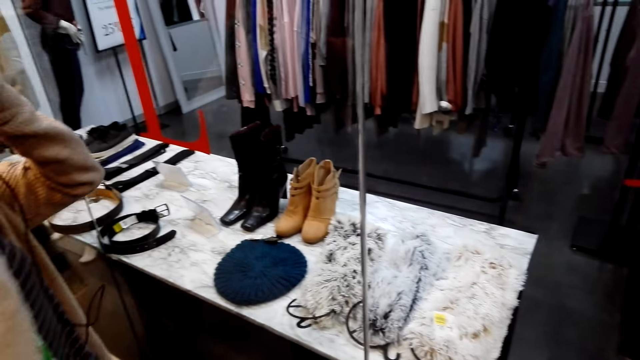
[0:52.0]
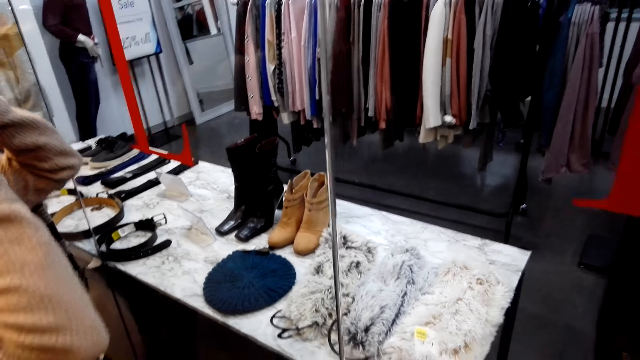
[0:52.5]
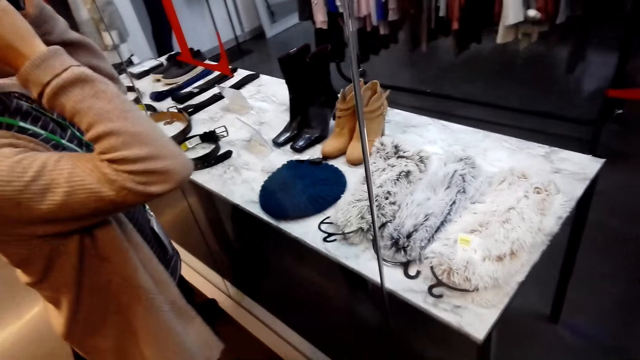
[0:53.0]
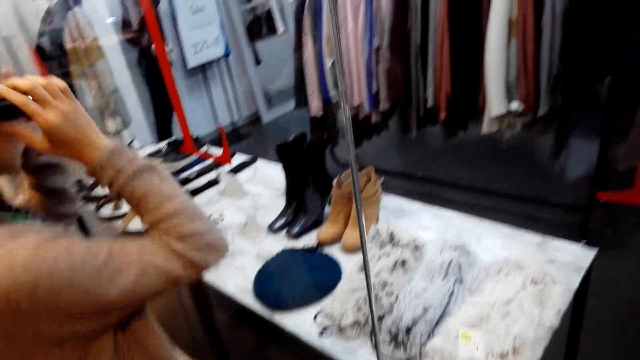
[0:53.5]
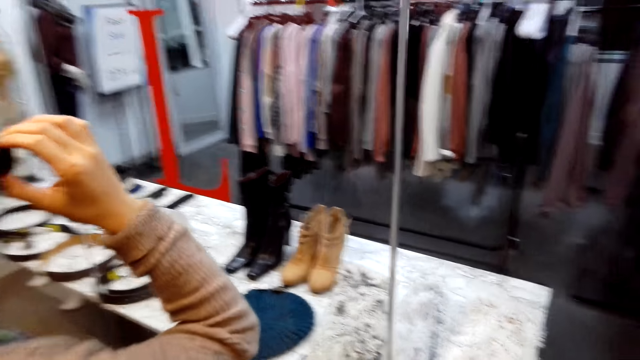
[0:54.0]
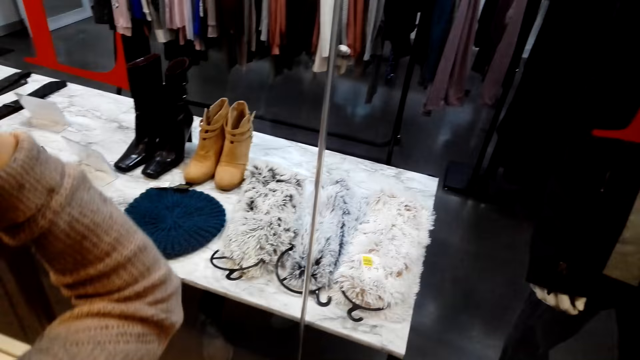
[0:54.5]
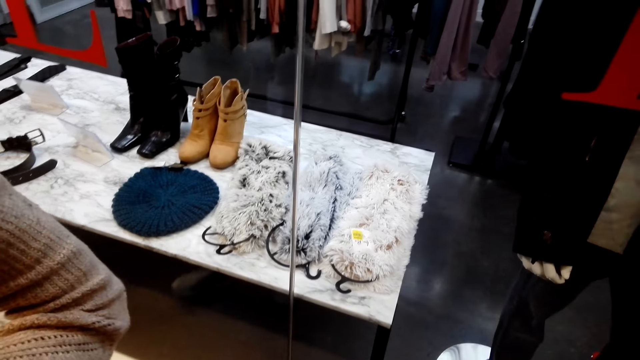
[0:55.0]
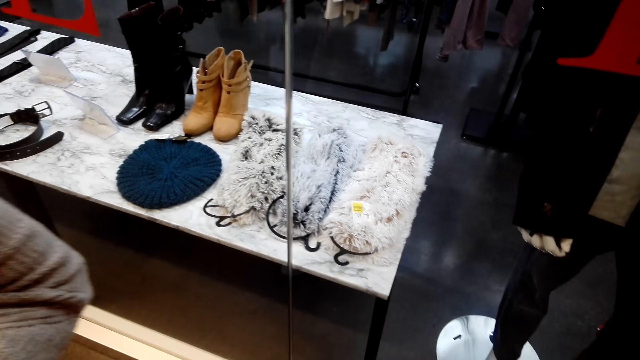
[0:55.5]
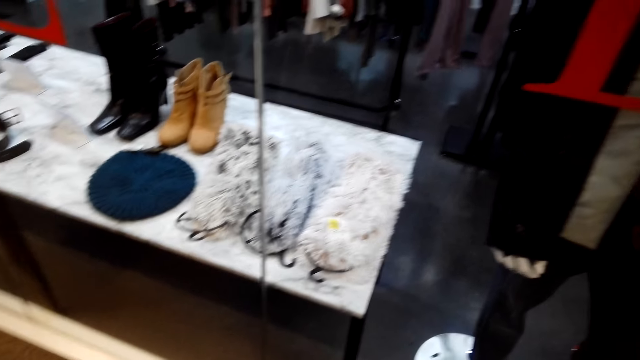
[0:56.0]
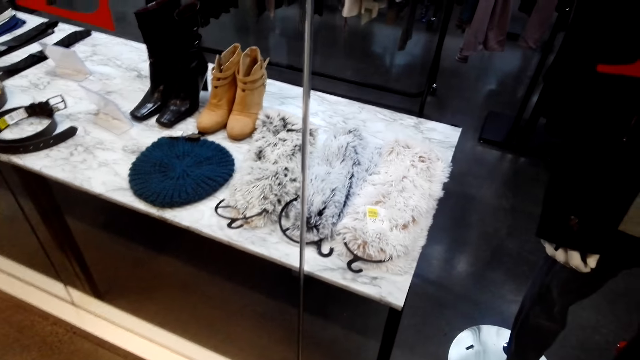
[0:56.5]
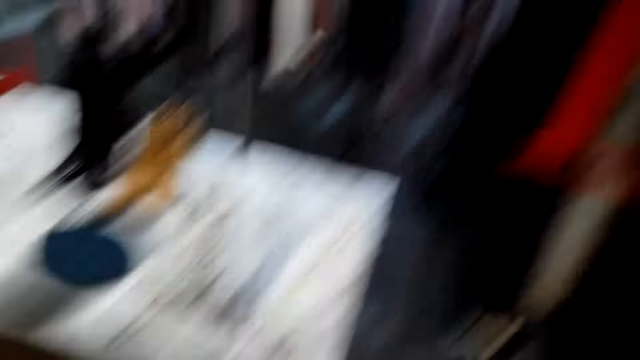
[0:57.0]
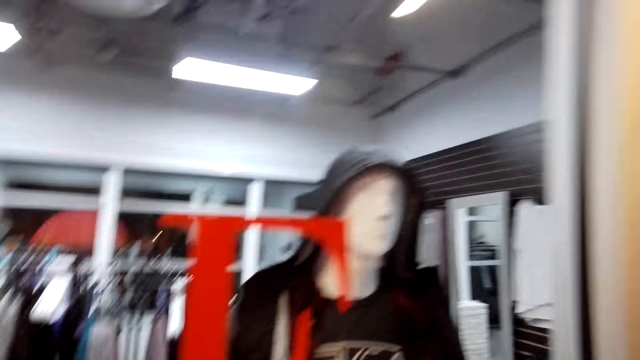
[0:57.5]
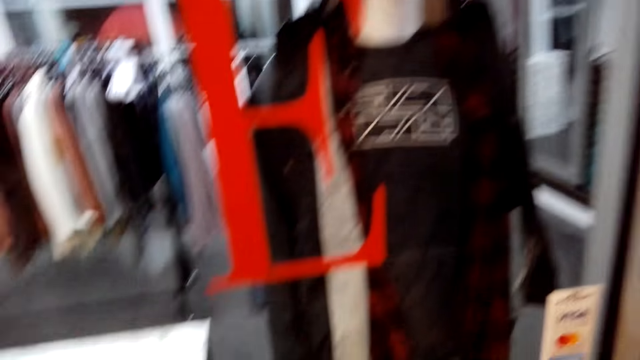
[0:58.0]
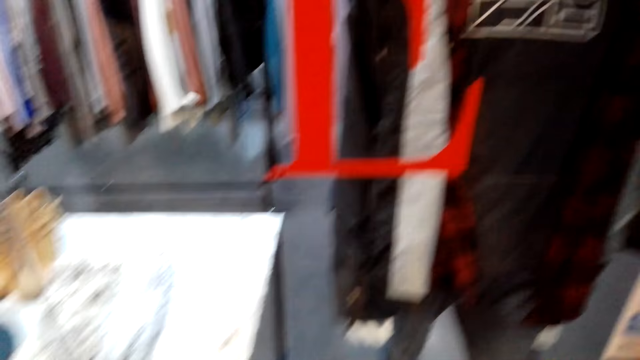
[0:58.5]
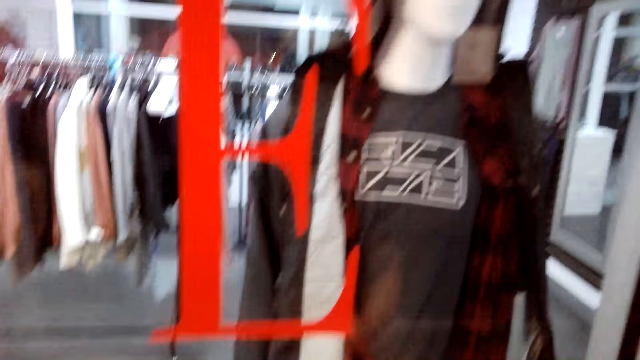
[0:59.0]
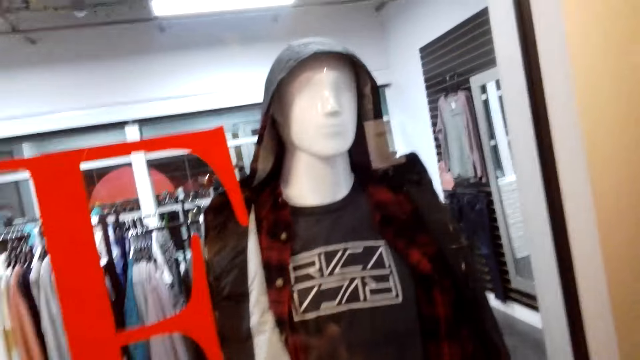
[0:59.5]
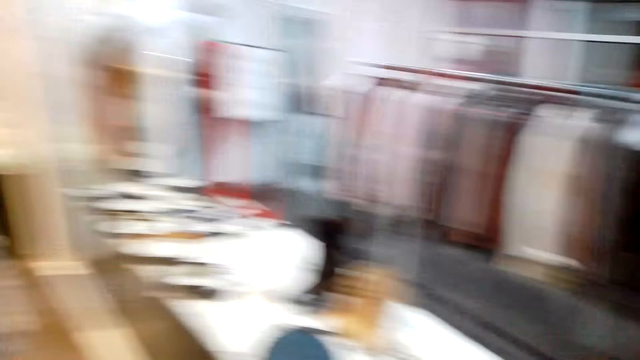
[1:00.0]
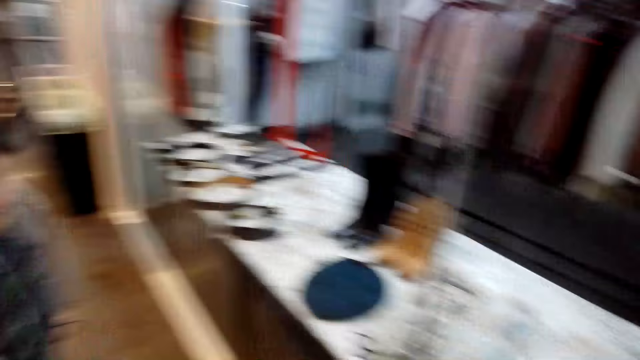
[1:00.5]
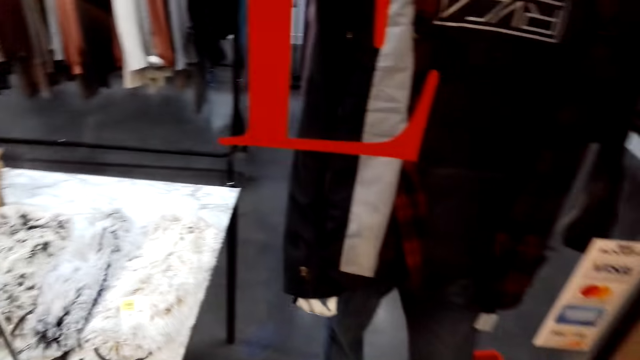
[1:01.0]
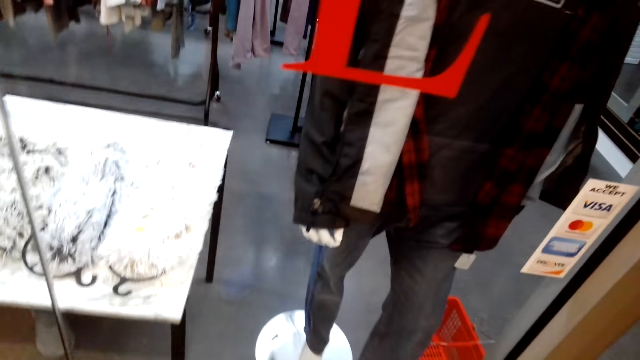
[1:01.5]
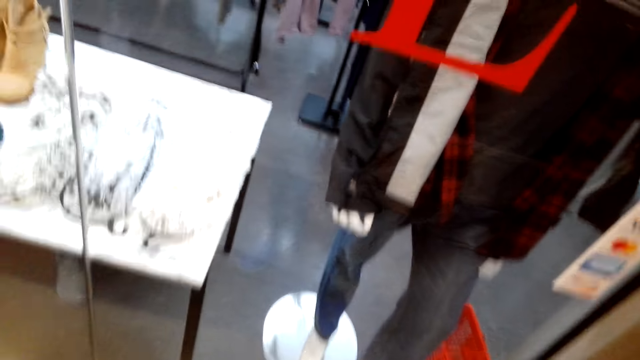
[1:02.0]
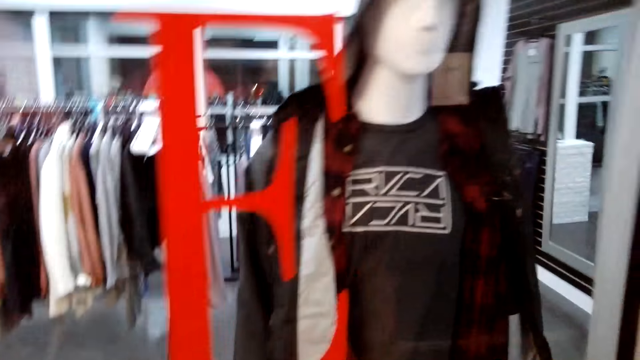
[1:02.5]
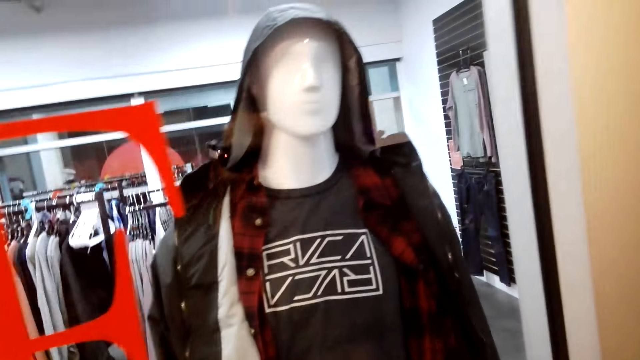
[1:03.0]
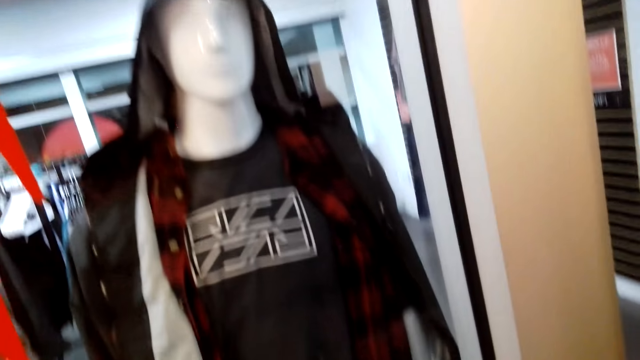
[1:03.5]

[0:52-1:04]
A woman puts on glasses. The camera wearer looks around the shop.

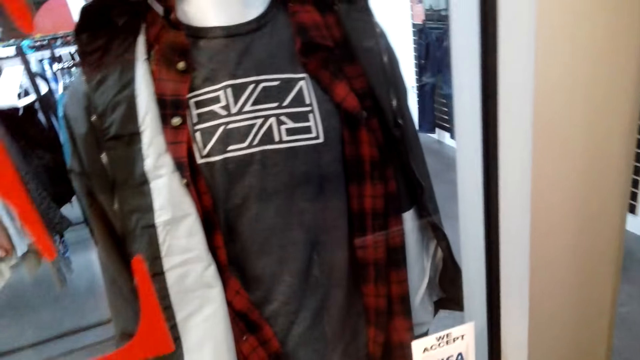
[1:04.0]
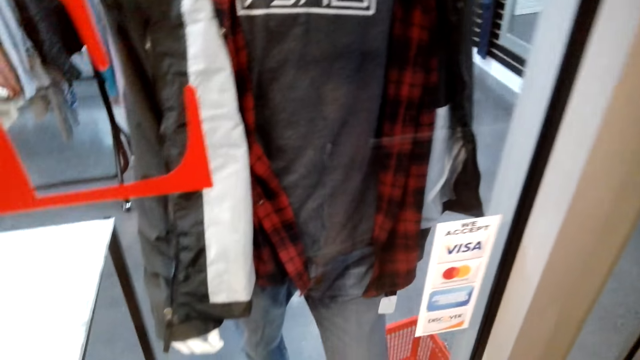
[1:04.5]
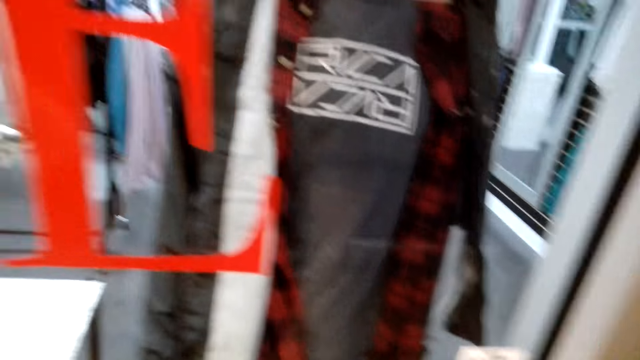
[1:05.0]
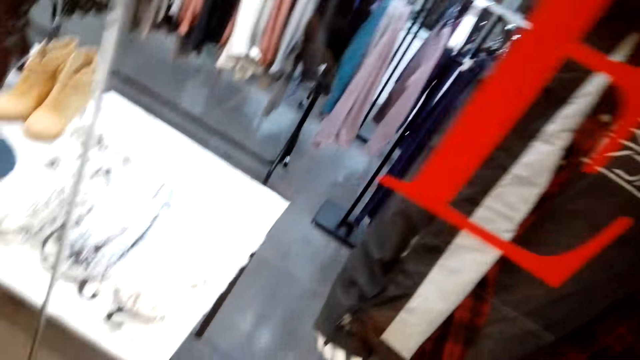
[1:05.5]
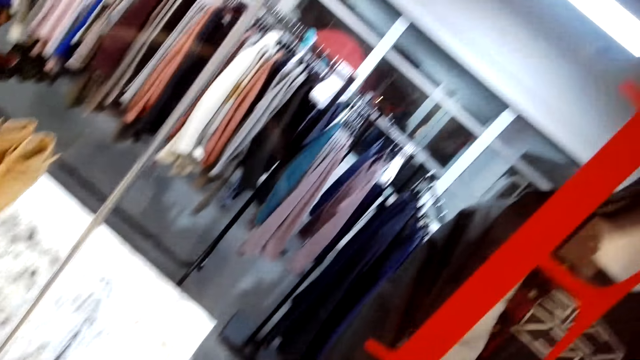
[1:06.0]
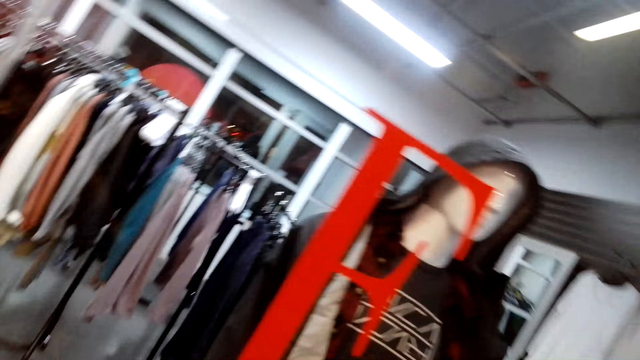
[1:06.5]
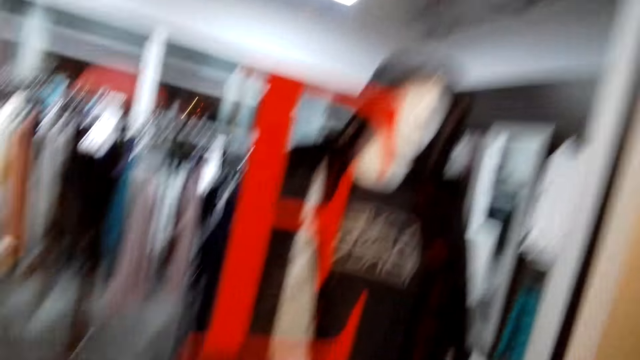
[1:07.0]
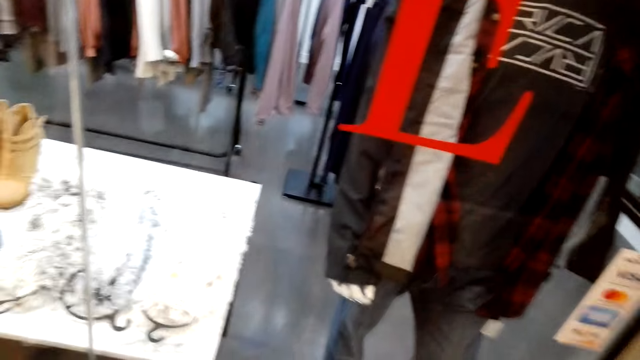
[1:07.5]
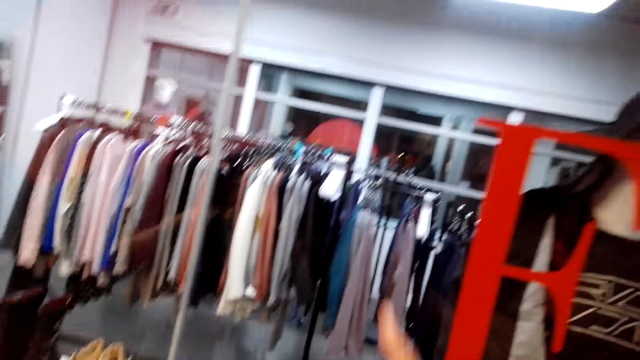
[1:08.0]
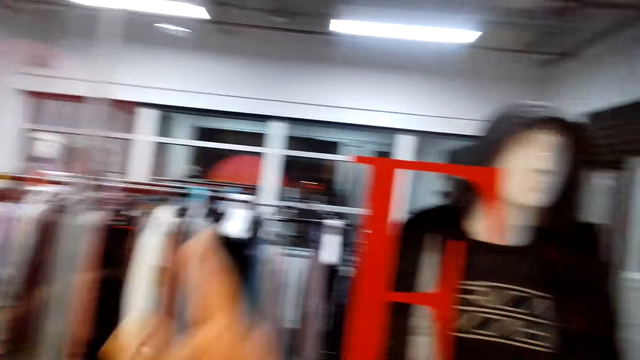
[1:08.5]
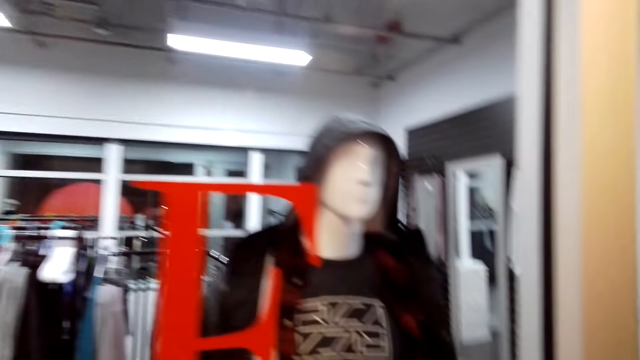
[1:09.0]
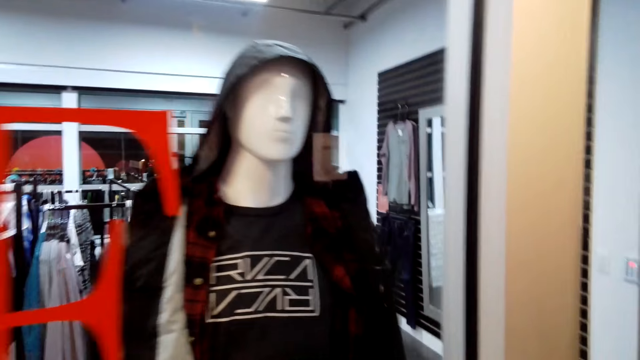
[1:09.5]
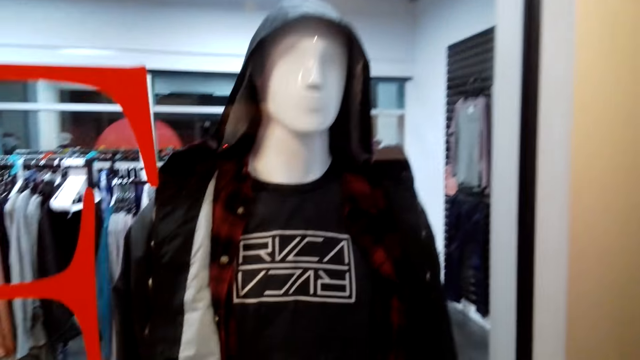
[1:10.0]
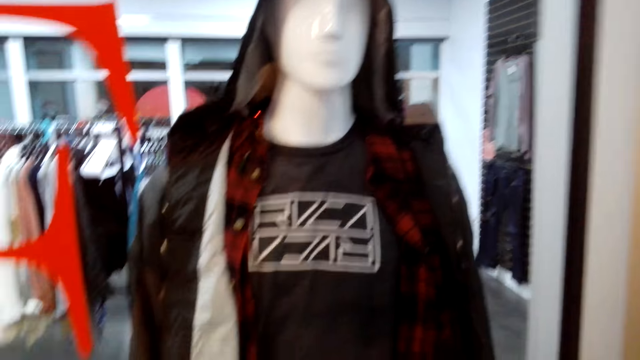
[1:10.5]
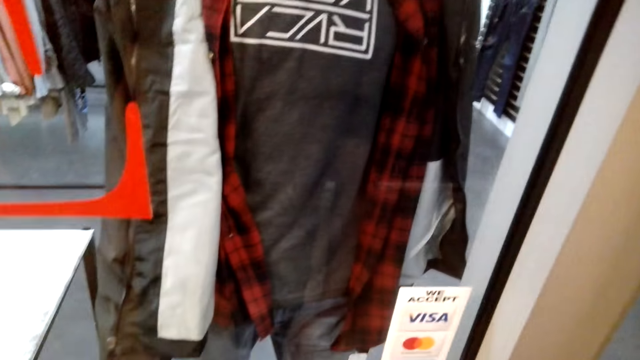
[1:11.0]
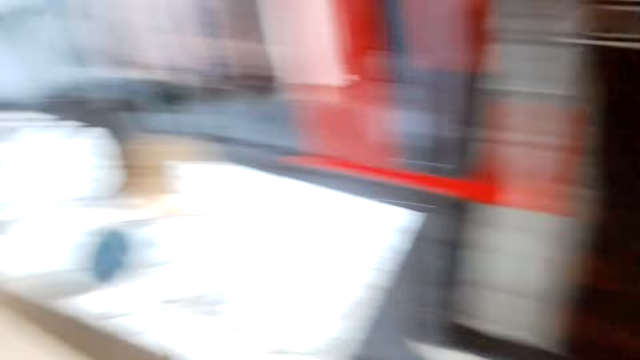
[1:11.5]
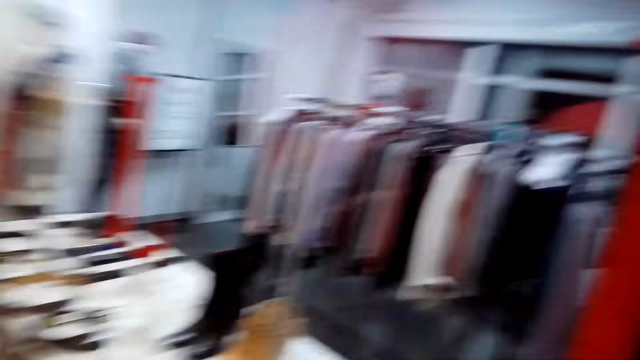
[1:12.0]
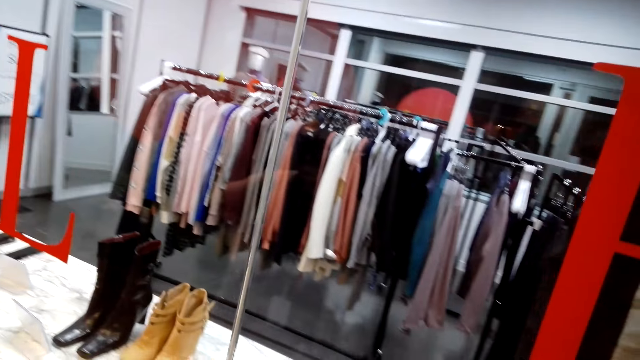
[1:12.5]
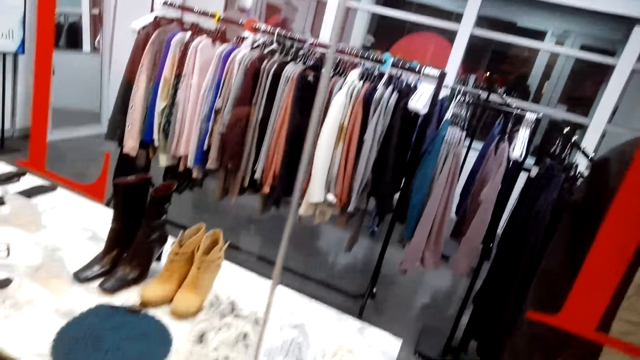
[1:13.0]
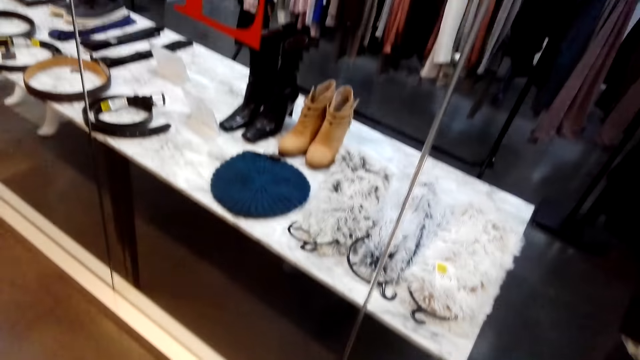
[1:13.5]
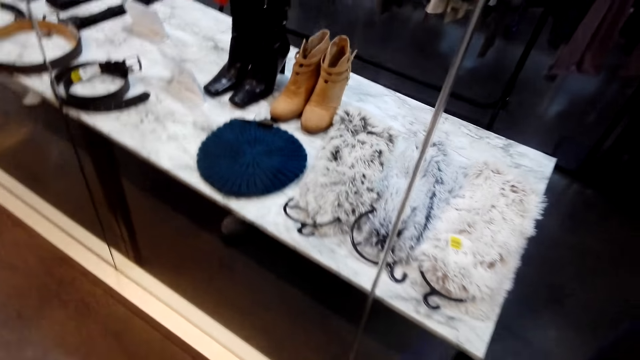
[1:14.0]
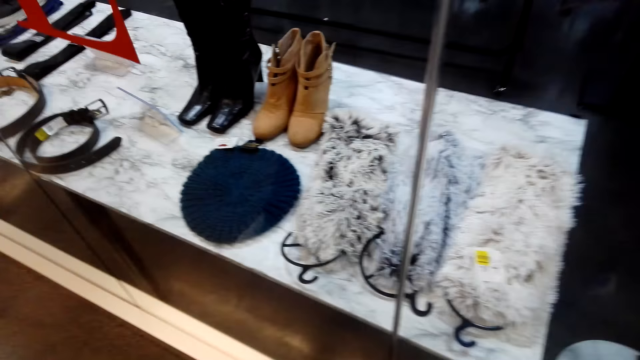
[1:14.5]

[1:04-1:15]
The camera wearer points at the clothes. They look around the shop.
